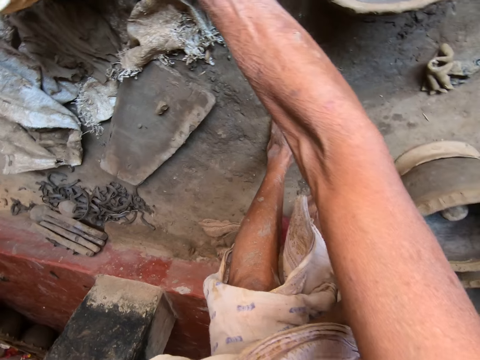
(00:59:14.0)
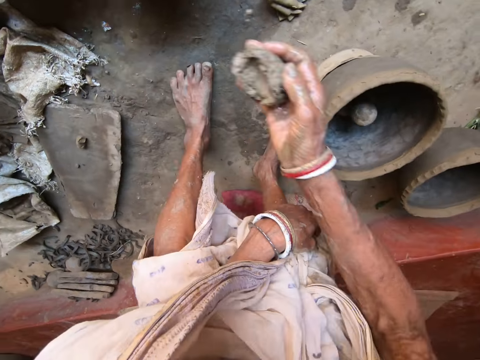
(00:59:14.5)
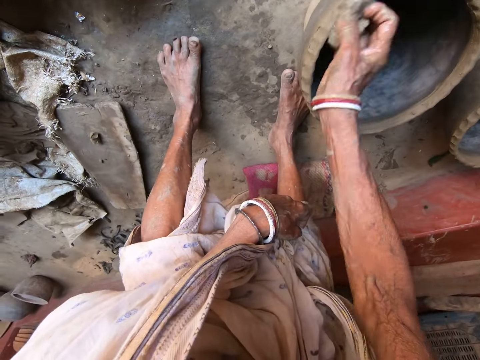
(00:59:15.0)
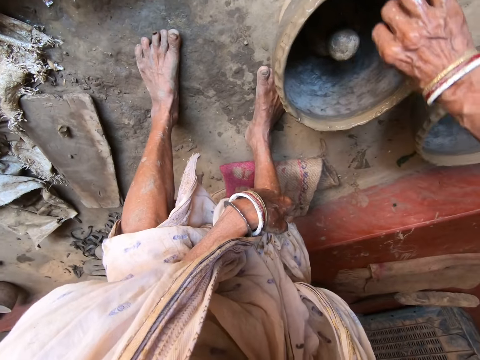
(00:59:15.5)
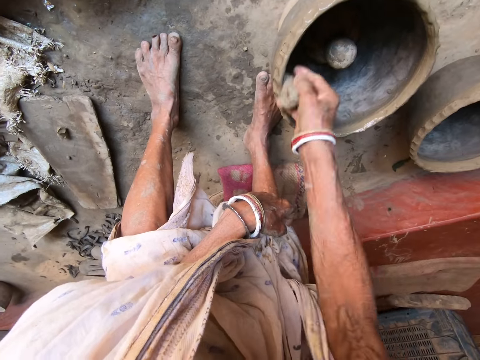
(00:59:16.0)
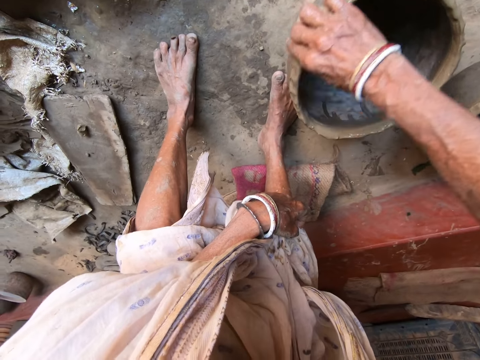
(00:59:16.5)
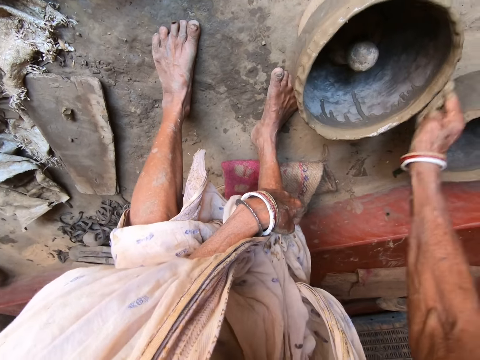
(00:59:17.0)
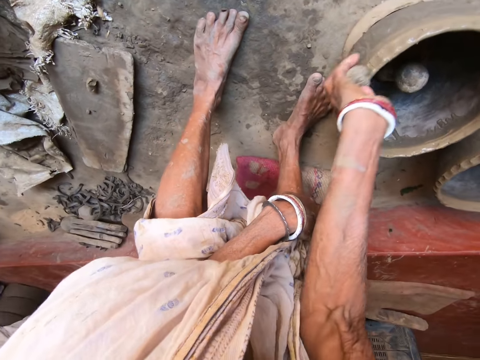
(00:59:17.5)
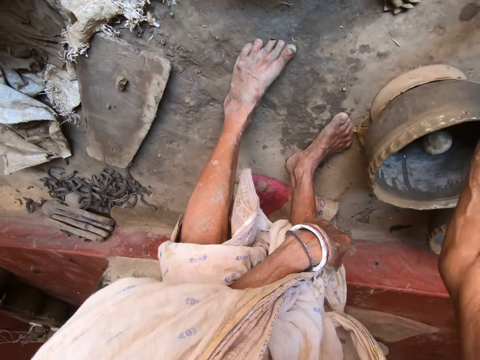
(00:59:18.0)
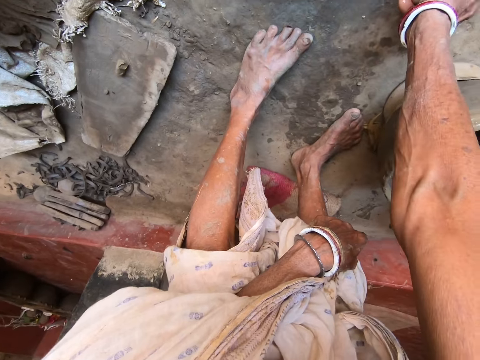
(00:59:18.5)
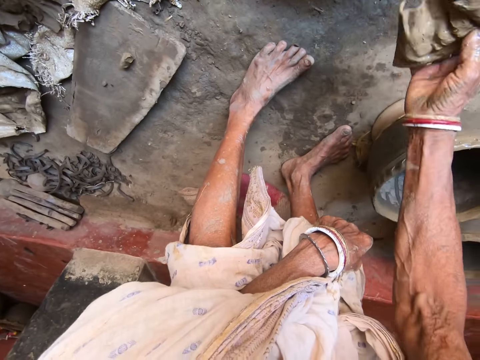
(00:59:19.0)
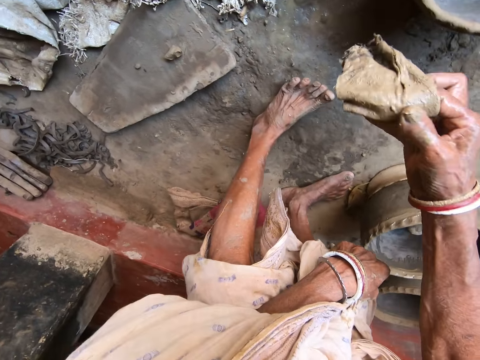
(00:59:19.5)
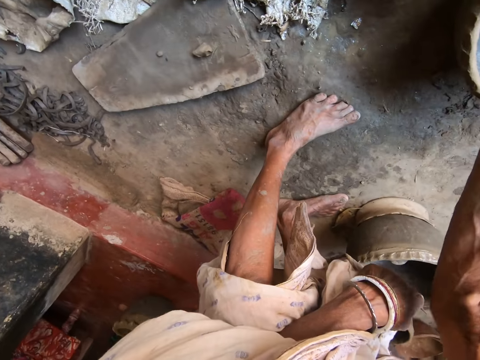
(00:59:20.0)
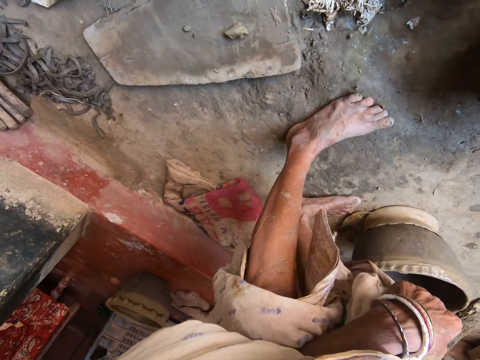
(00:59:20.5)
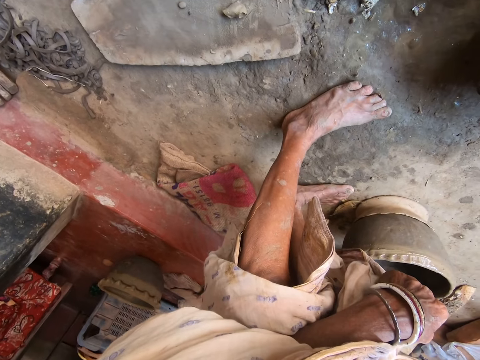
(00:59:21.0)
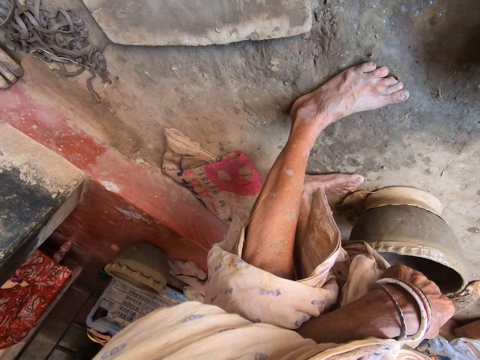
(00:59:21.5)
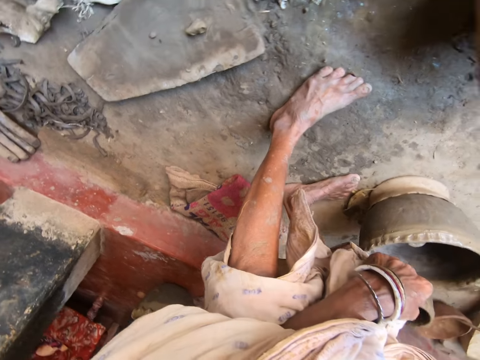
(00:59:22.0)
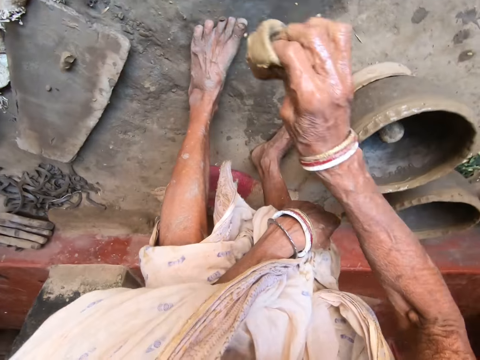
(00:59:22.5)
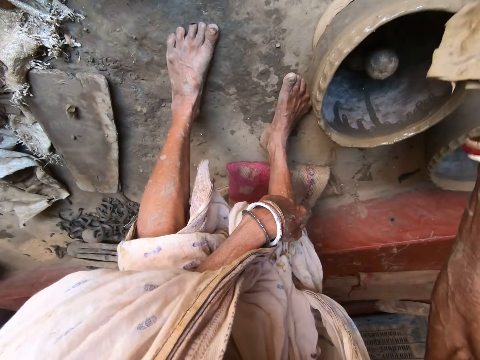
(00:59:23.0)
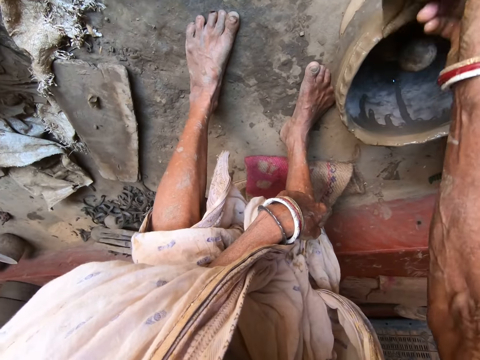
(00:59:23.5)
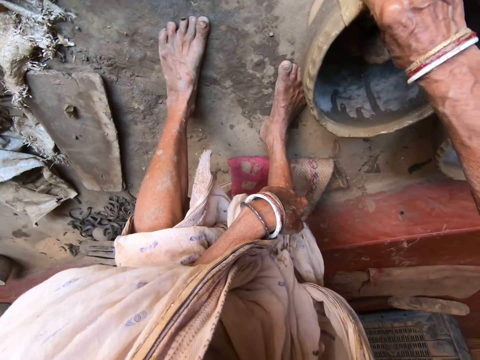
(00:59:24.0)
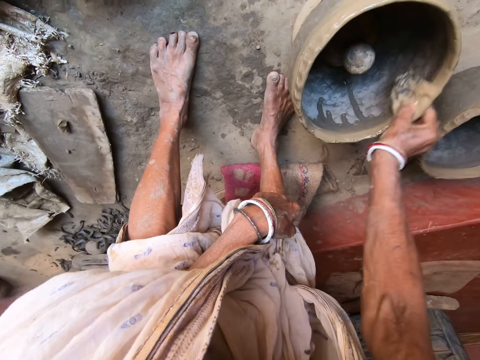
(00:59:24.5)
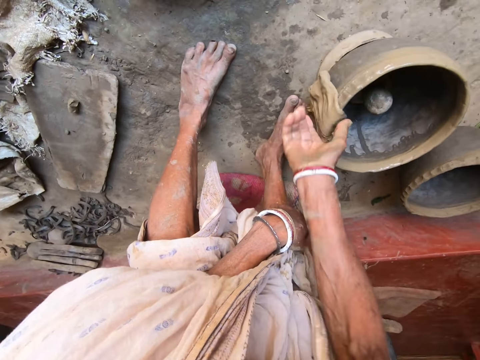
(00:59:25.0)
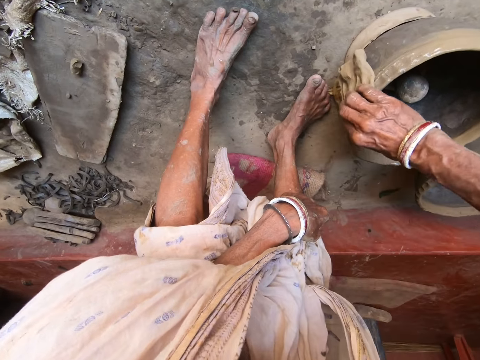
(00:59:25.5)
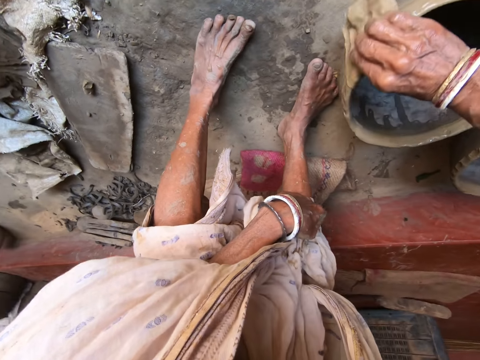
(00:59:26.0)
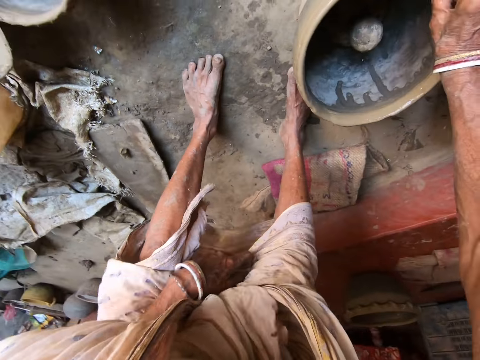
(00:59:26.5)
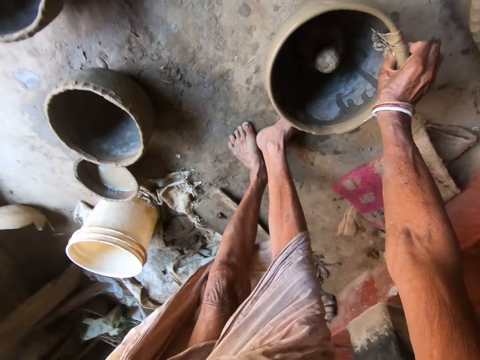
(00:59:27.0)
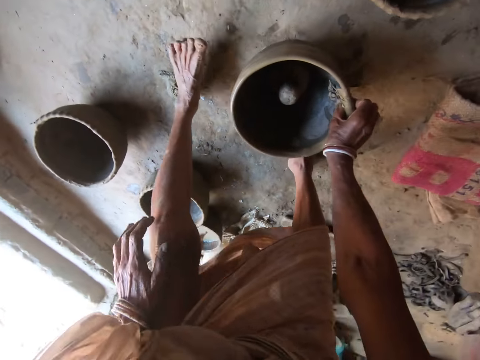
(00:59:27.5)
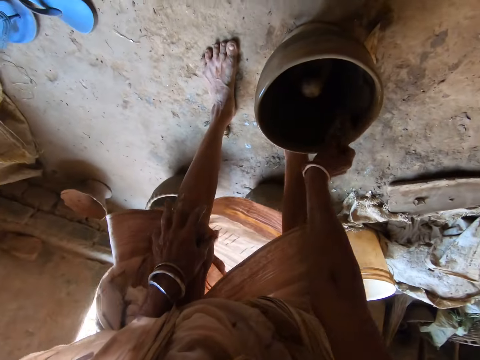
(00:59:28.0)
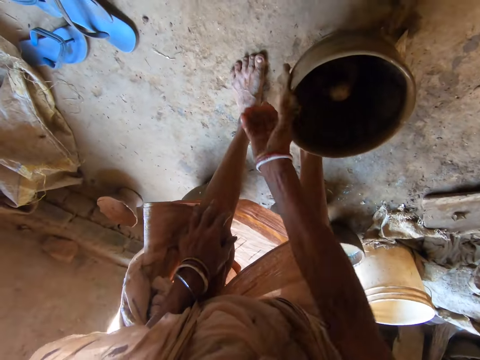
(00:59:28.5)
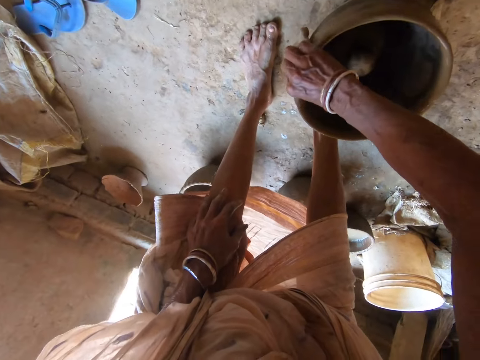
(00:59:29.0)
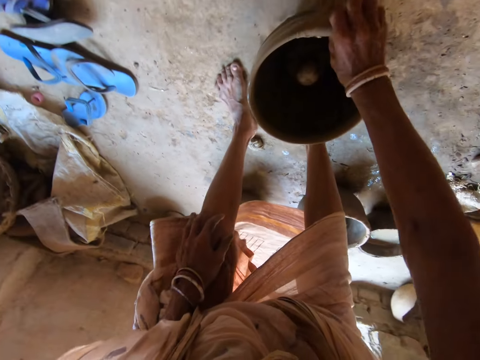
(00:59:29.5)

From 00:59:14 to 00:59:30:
The camera wearer rubs the pot on the floor with the rag in her right hand. She places the piece of cloth on the floor. She picks up the piece of cloth from the floor with her right hand. She dips the piece of cloth in the water. She drops the piece of cloth on the pot on the floor with her right hand. She molds the pot on the floor with the piece of cloth in her right hand. She cleans the pot with the piece of cloth.

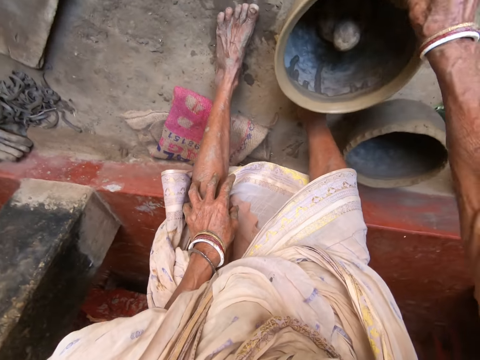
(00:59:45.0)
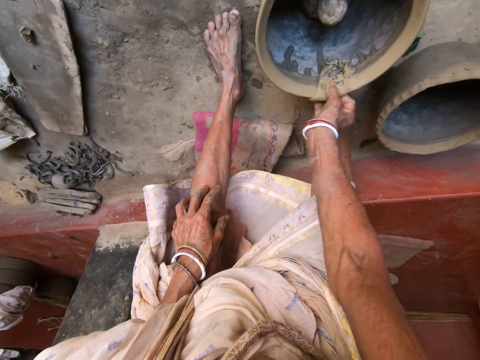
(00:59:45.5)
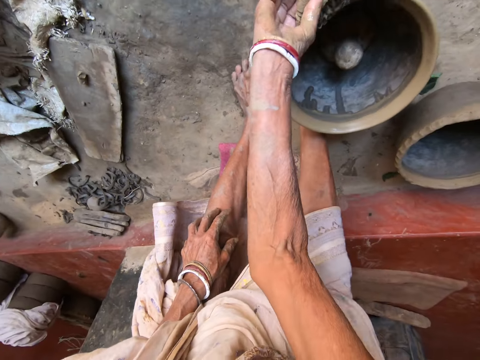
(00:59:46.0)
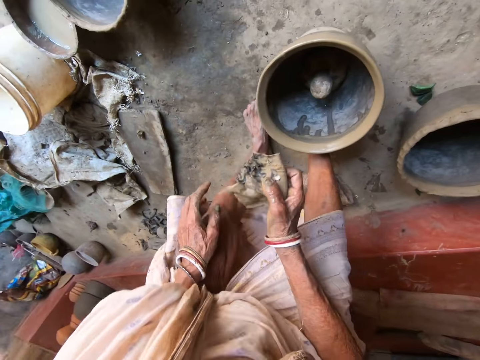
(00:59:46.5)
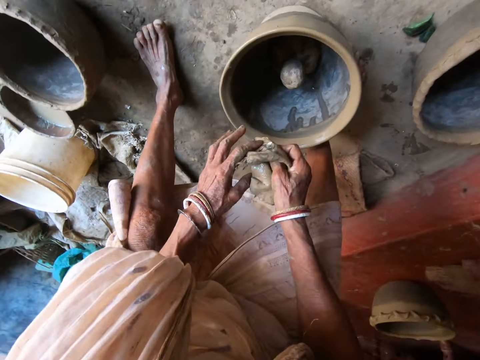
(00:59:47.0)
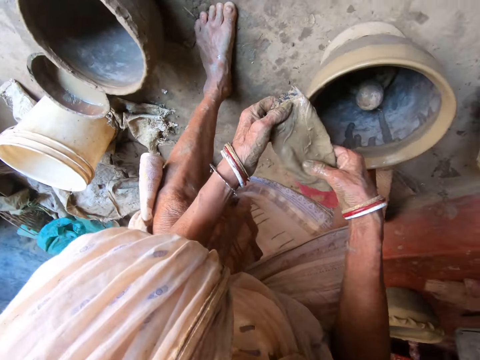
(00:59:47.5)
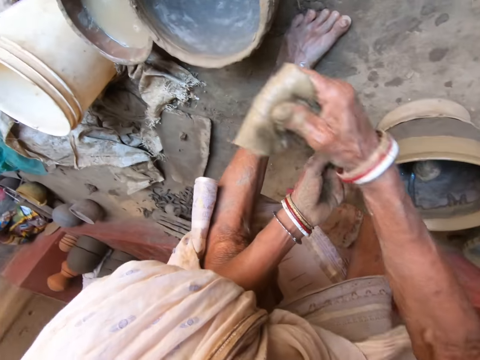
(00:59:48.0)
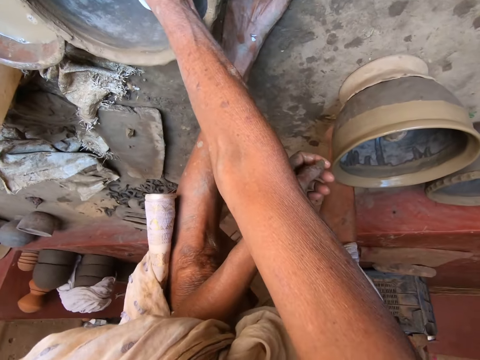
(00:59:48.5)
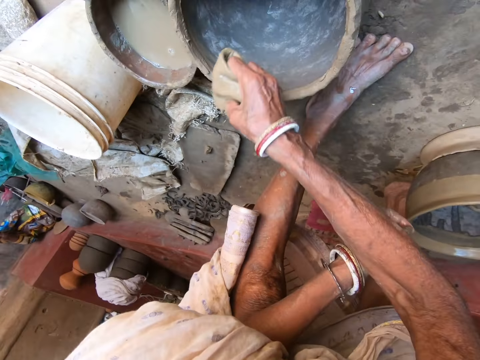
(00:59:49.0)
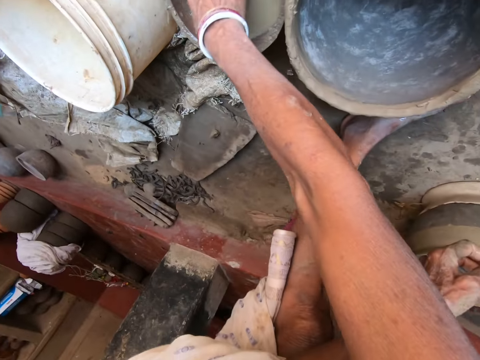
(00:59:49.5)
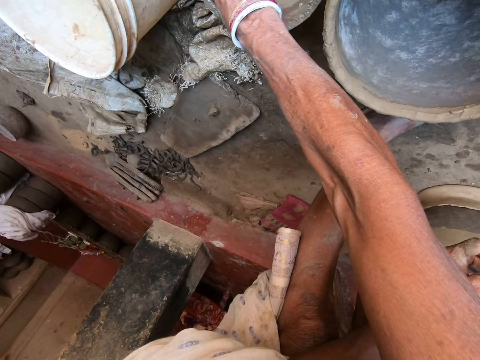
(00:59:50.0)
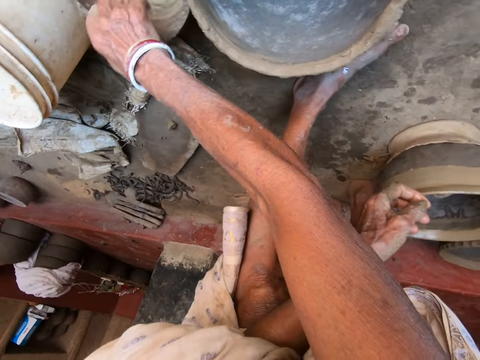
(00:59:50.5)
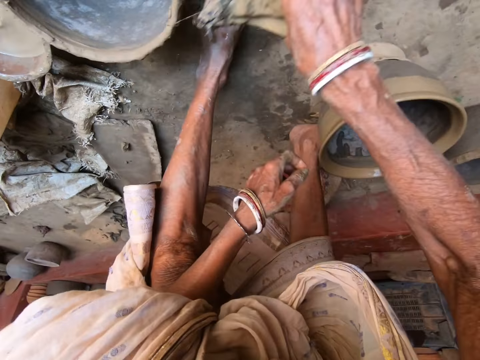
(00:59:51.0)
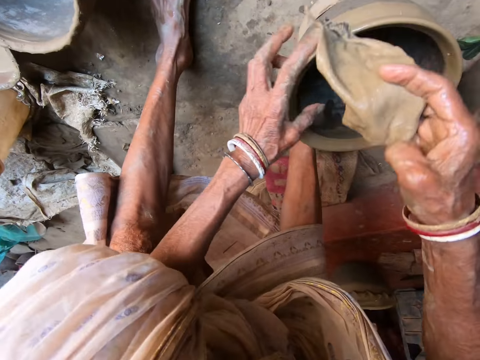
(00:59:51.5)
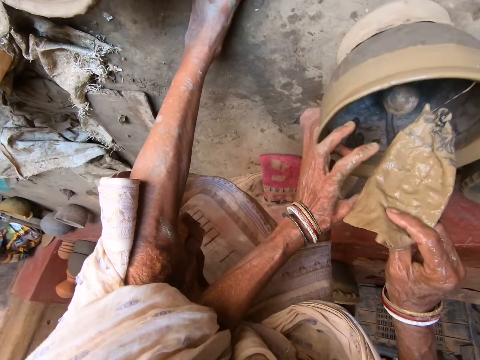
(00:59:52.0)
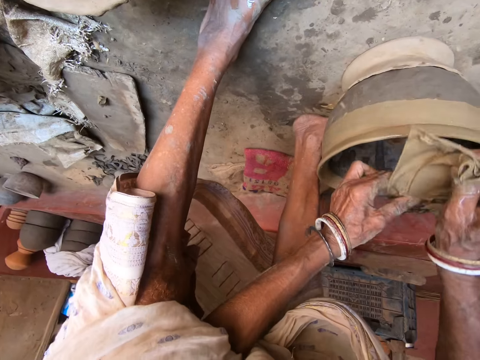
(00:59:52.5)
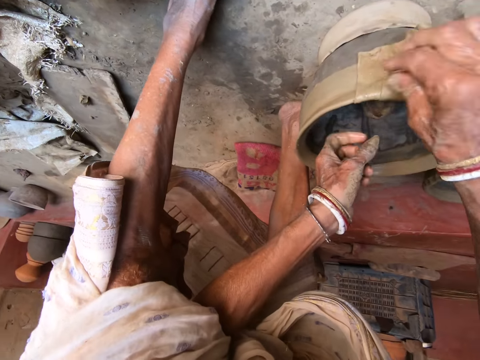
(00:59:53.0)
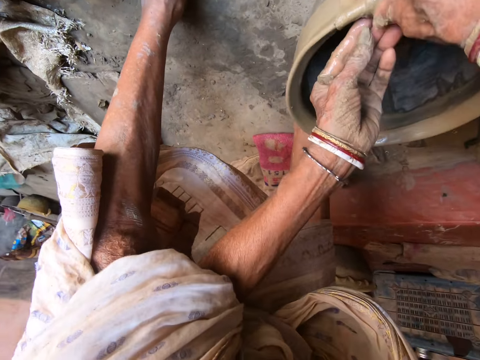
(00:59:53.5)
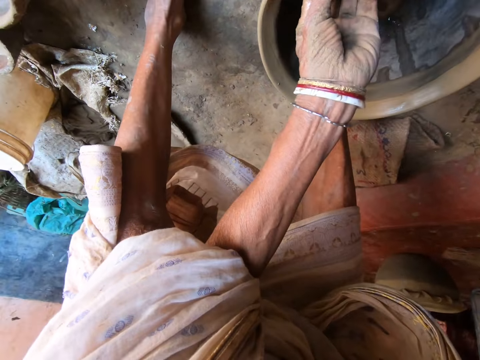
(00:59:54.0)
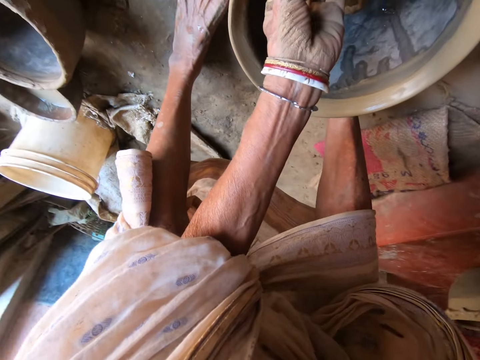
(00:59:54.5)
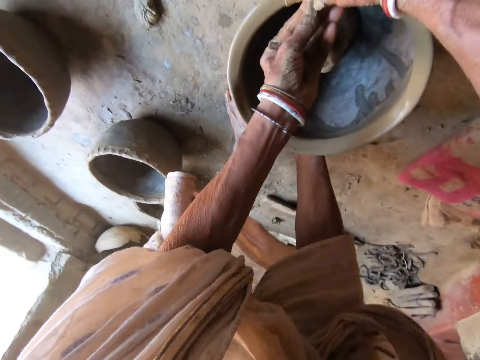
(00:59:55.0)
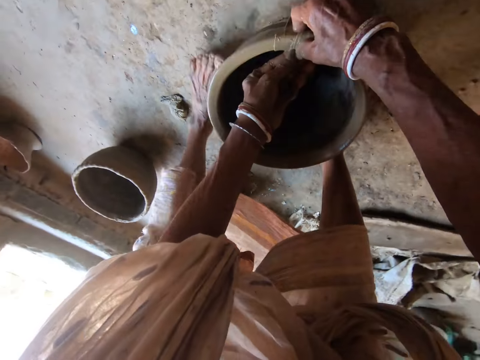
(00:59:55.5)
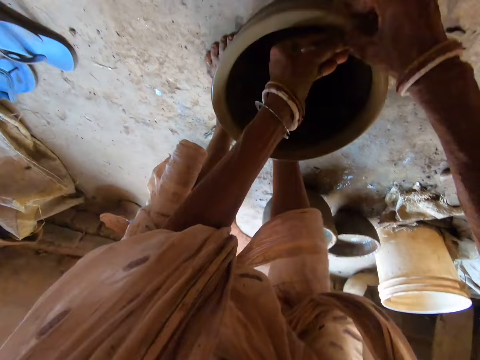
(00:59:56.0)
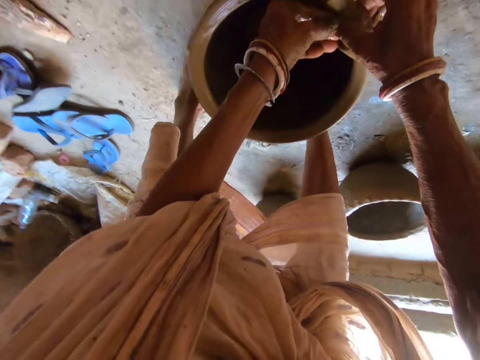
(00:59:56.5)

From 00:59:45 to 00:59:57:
The camera wearer folds the piece of cloth with both hands. She holds the piece of cloth with both her hands and unfolds the piece of cloth. She dips the piece of cloth in a bowl on the floor with her right hand. She dips the piece of cloth in the bowl of water on the floor with her right hand. She holds the piece of cloth with both her hands. She drops the piece of cloth on the pot on the floor with both hands. She molds the pot on the floor with the piece of cloth in her right hand. She cleans the pot with the piece of cloth.
